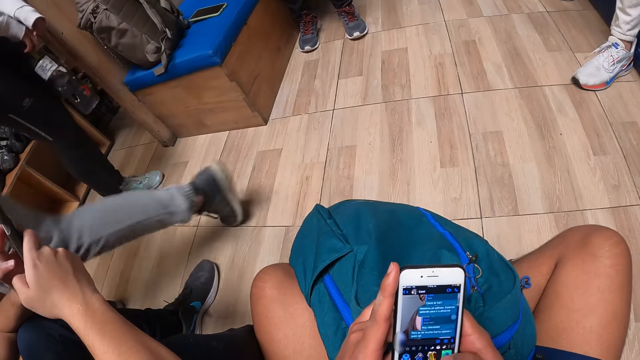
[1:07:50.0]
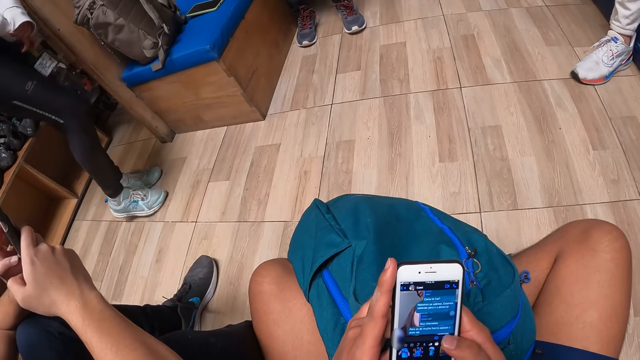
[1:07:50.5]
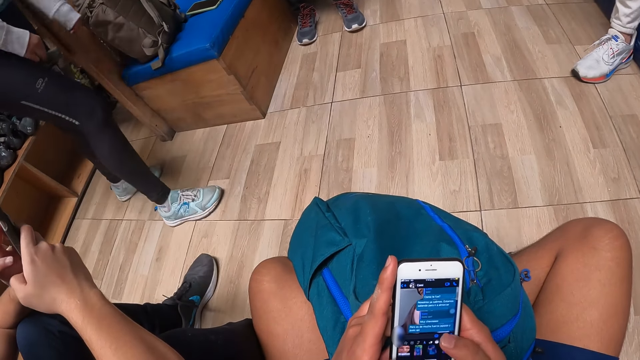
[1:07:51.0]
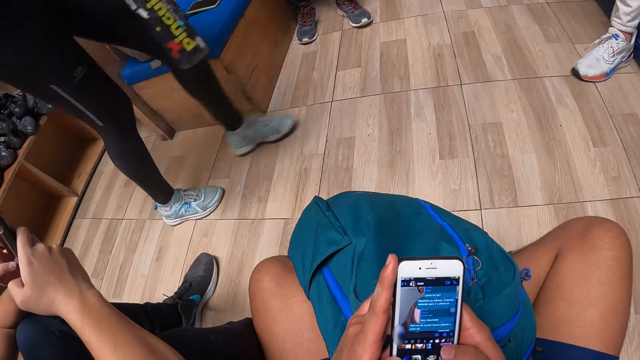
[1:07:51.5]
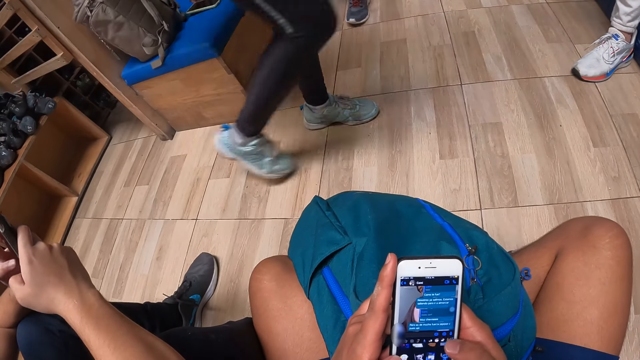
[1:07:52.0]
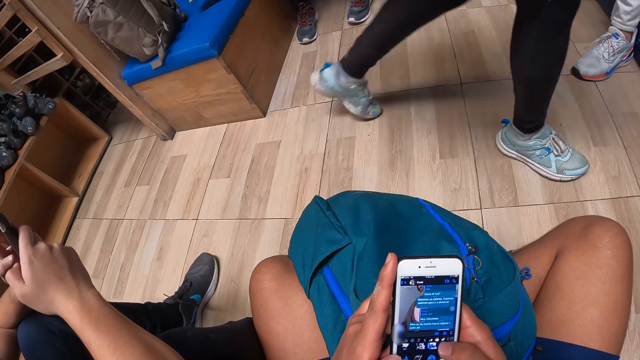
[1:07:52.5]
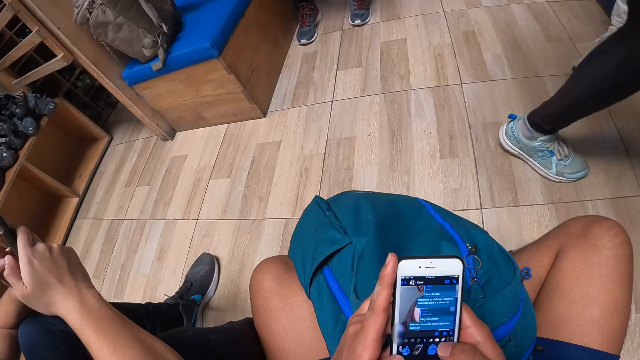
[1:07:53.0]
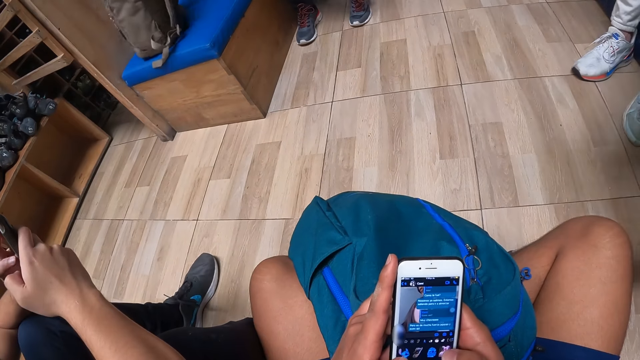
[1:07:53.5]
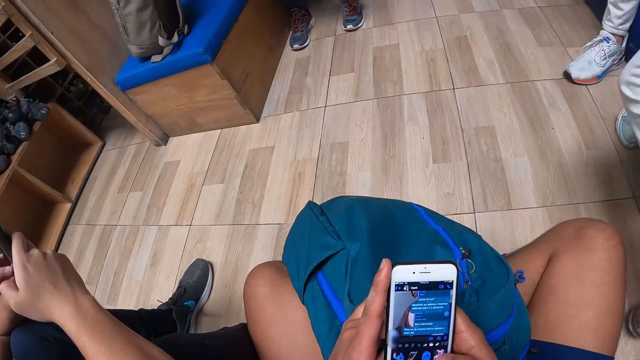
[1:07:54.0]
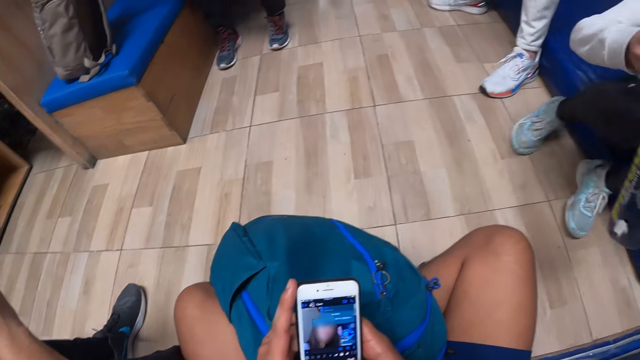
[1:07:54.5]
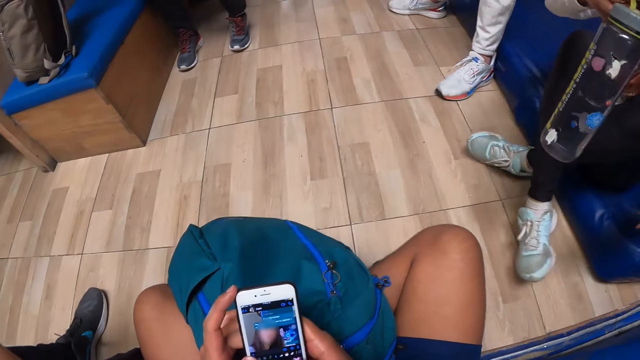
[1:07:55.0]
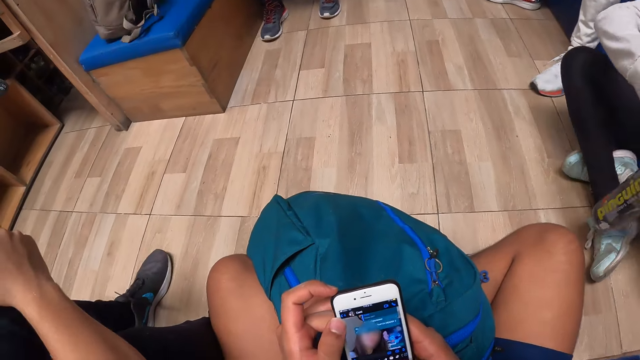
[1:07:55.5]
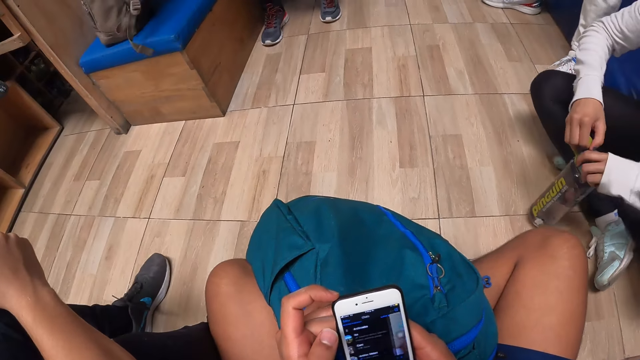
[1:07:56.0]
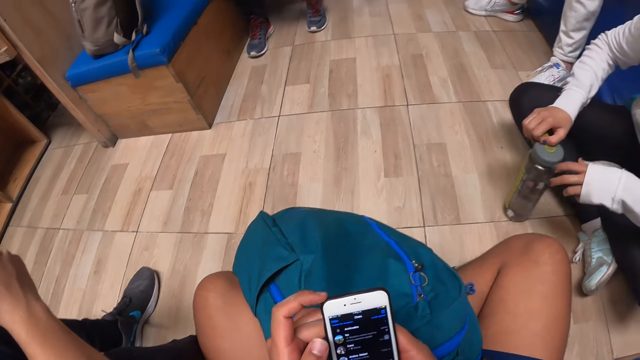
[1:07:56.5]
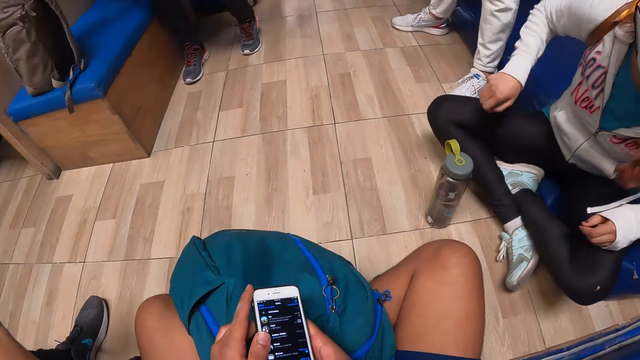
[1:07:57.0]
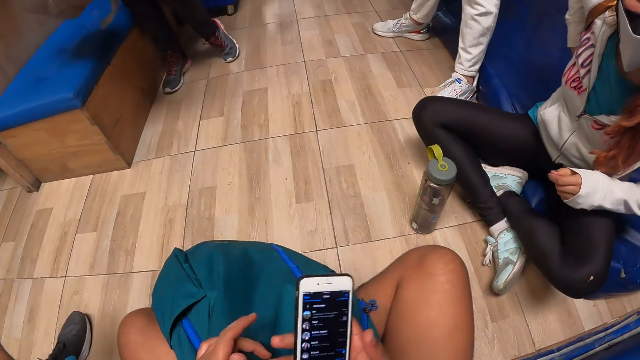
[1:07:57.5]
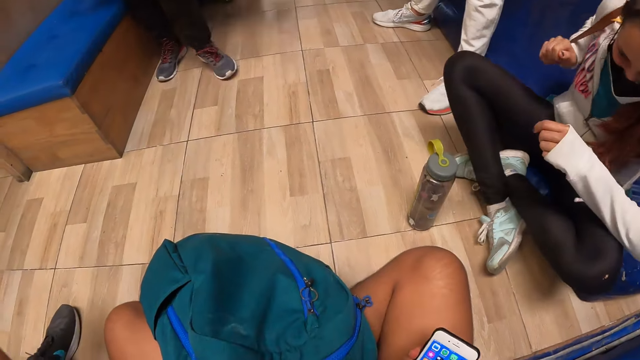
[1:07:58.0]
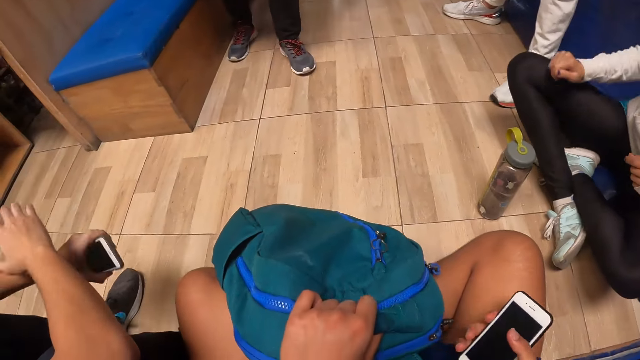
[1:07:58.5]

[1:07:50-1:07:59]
A woman walks past the camera wearer at the reception. The woman sits on the bouncing mat and crosses her legs. The woman drops the water bottle on the floor with both hands. The woman removes a bag on her back with her left hand. The camera wearer pulls his hand off the phone. He interacts with the woman. He holds his bag.

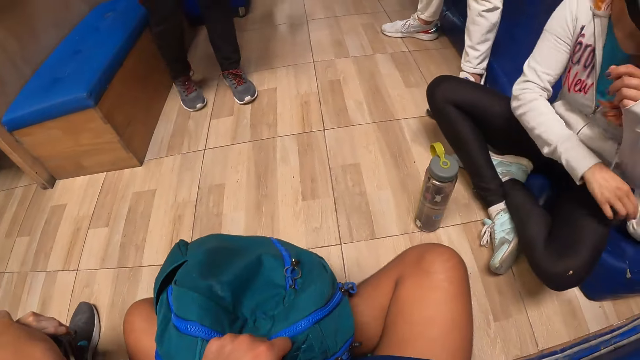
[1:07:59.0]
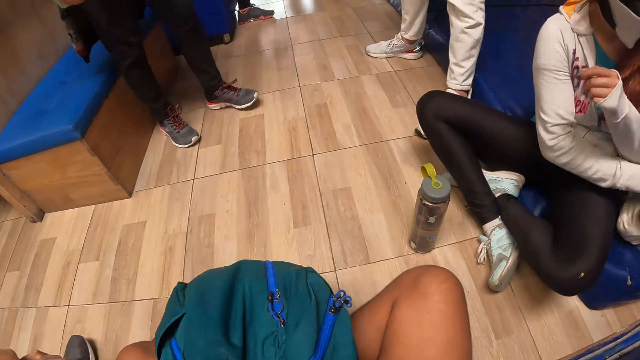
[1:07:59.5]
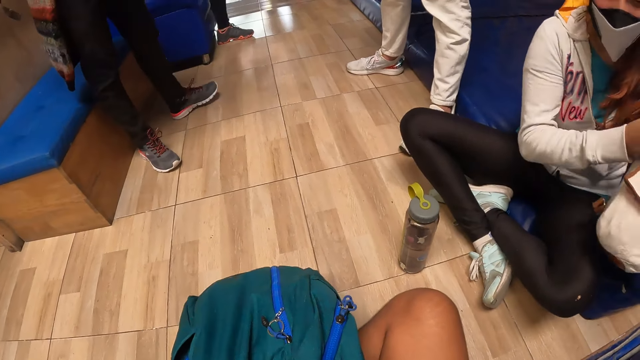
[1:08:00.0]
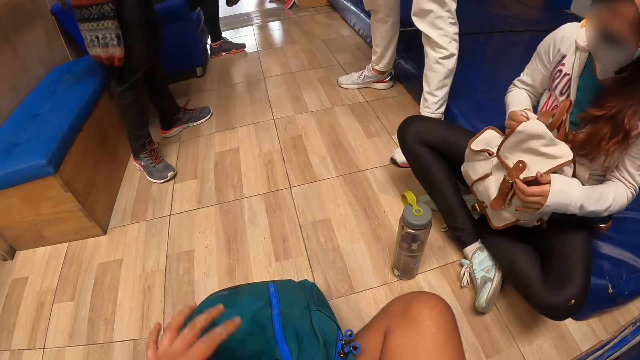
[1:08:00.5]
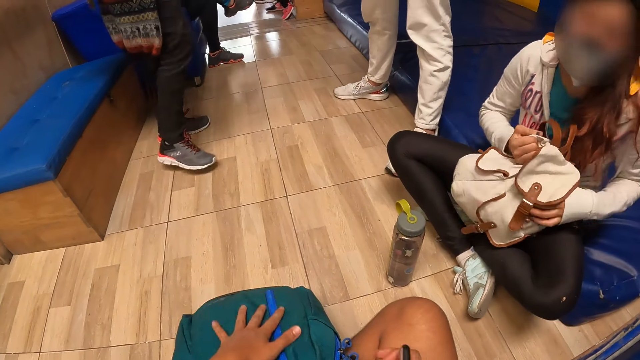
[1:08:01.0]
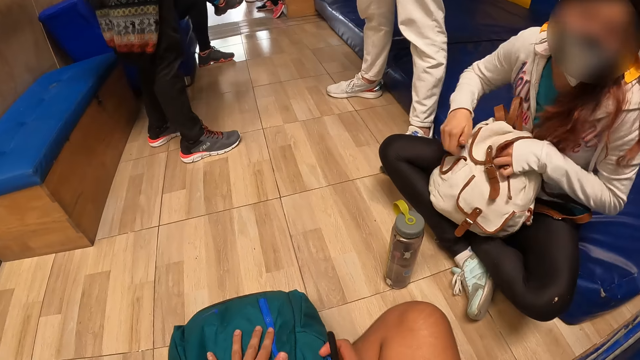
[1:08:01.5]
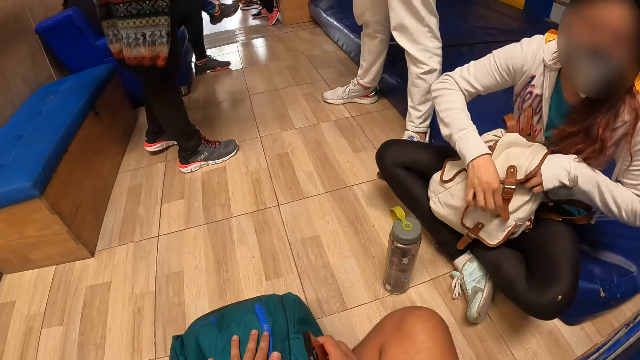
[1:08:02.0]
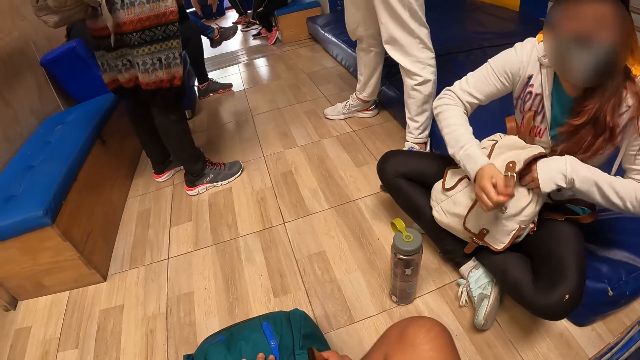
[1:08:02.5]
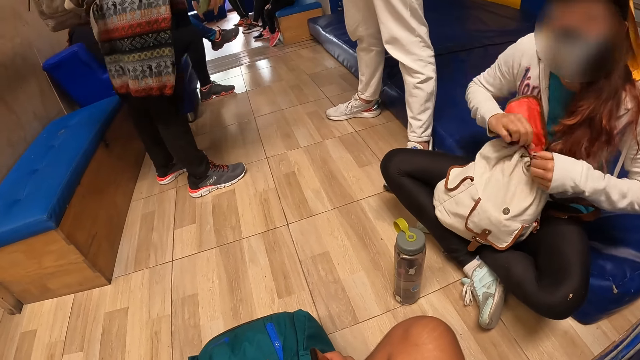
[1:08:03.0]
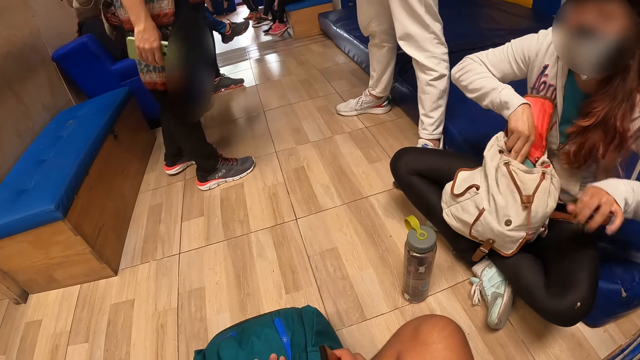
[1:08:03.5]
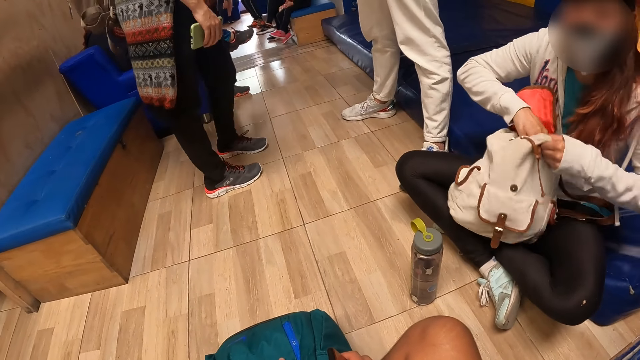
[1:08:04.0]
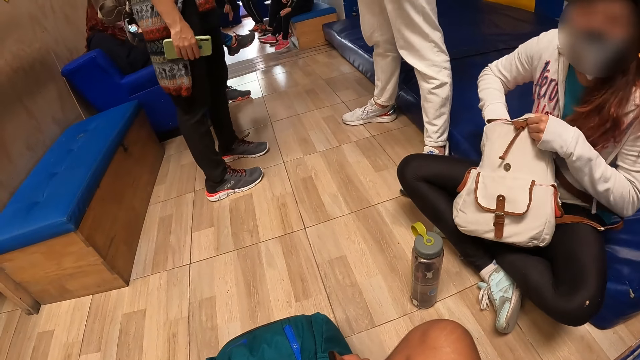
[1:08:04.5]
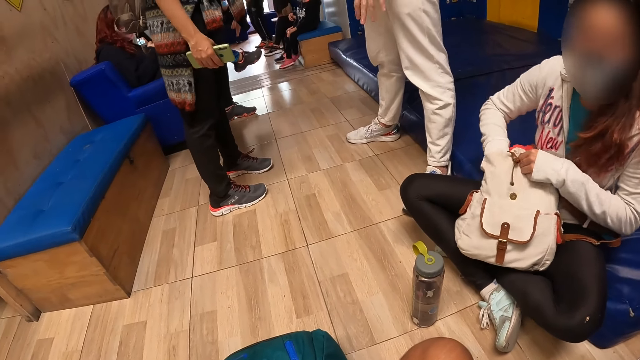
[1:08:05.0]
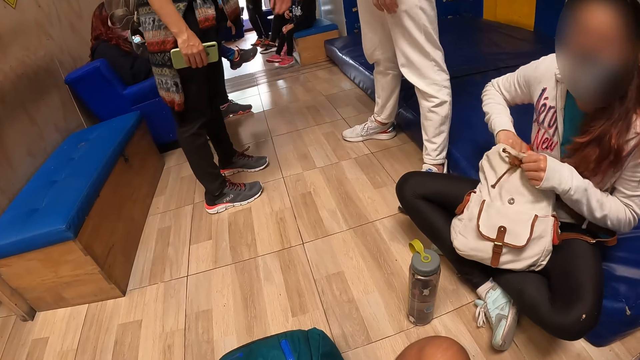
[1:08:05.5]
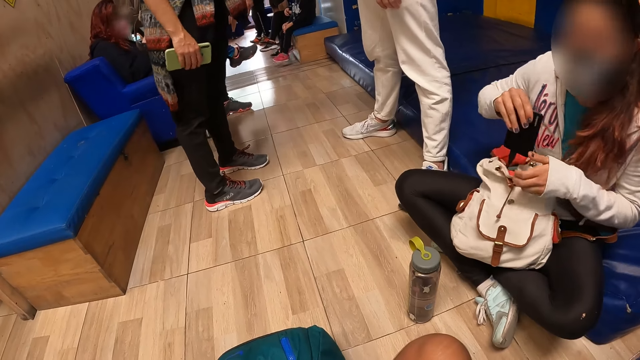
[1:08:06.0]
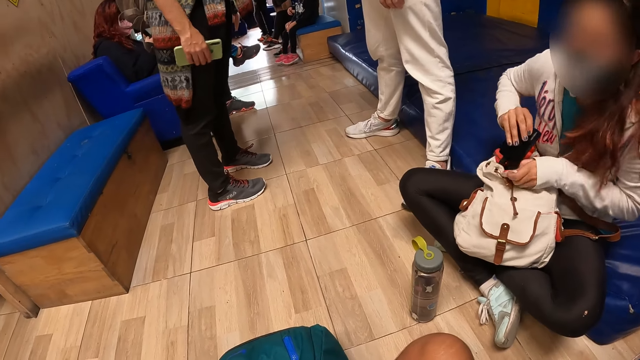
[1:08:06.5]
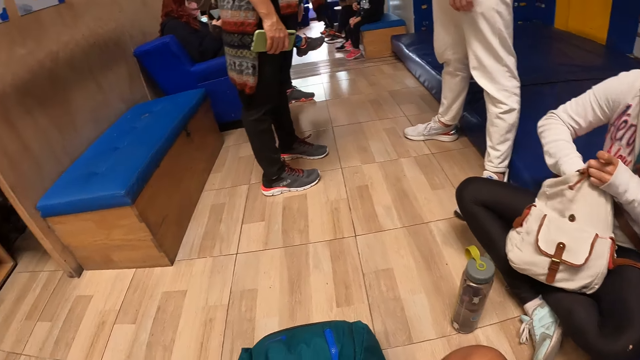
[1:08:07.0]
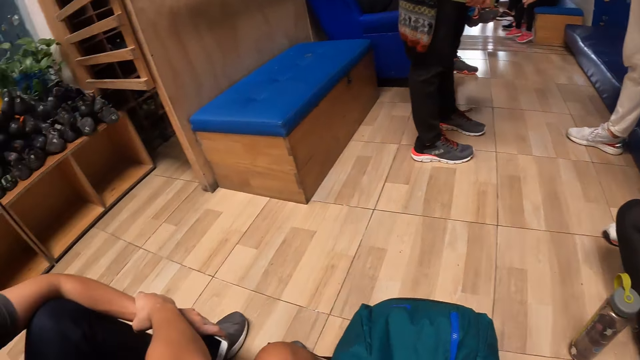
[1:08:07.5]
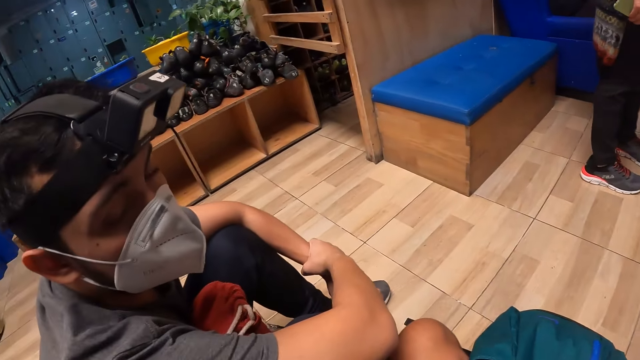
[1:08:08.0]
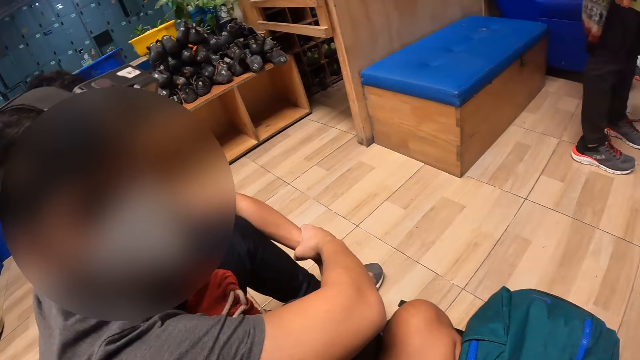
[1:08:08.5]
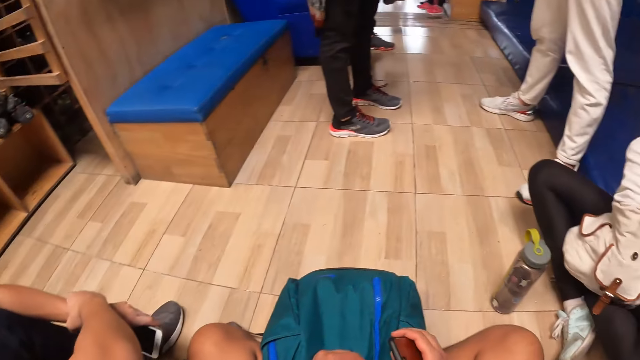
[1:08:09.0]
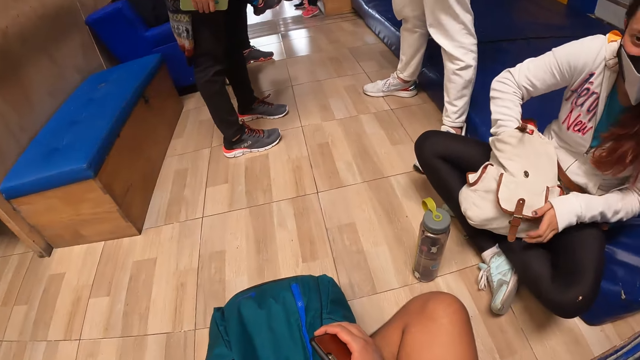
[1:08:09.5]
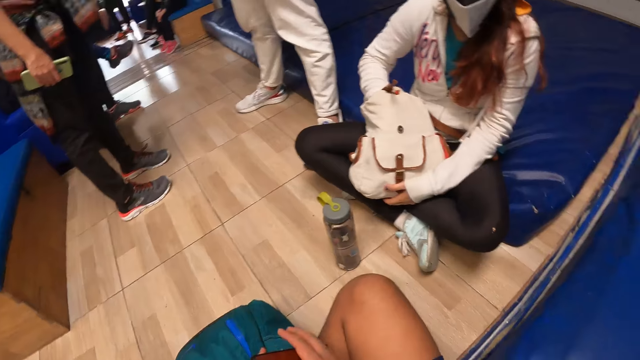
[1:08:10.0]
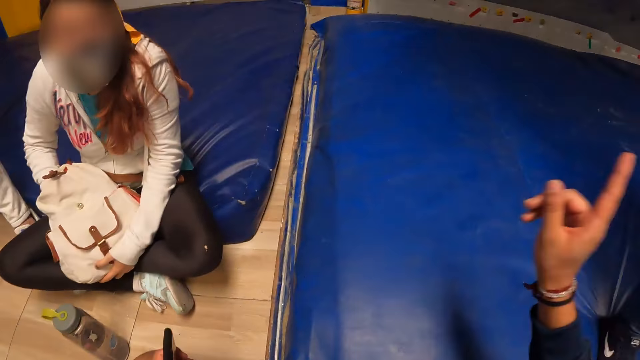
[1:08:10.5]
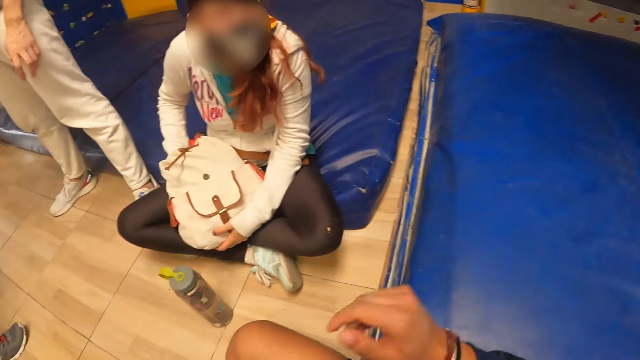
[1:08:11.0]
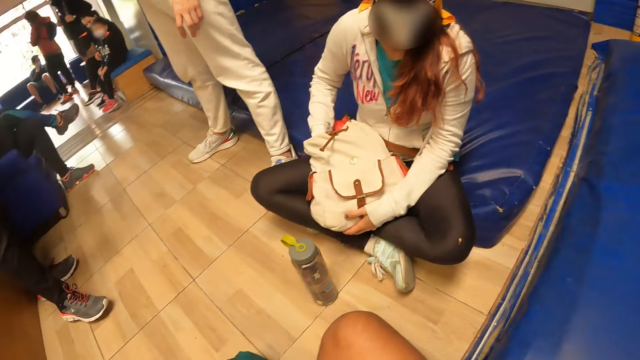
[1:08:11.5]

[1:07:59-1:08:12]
The woman places the bag on her legs with both hands. The camera wearer places her left hand on the bag on her legs. The woman holds the bag with both hands. The camera wearer pulls his hand off the bag and holds his bag. The woman opens the bag on her legs with her right hand. Another woman holds a phone with her right hand. The first woman opens the bag with both hands, searches through the bag with her right hand and puts her hand in the bag. The first woman removes a receiver from the bag with her right hand and puts the receiver in the bag with her right hand. The camera wearer looks around the room. They interact with a man and the first woman at the reception. The man looks at the camera wearer. The camera wearer looks around the room. The first woman searches the bag. The camera wearer makes gestures with her right hand. The first woman nods her head.
